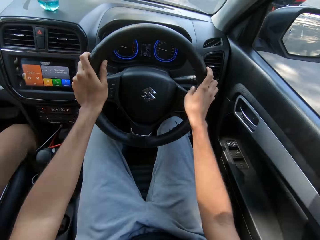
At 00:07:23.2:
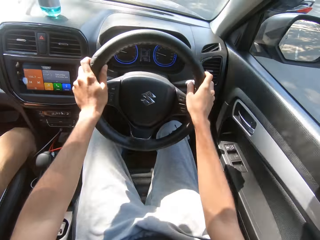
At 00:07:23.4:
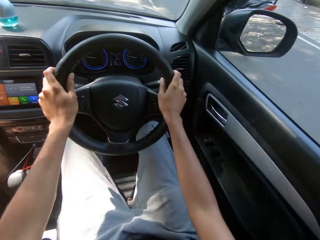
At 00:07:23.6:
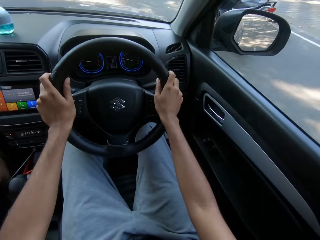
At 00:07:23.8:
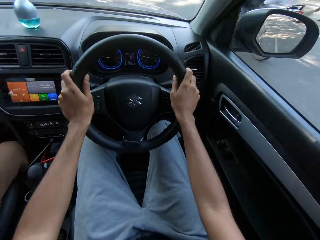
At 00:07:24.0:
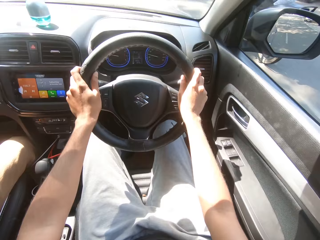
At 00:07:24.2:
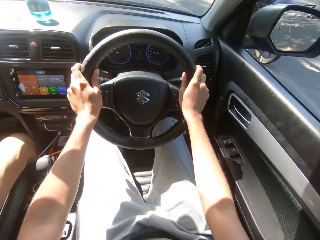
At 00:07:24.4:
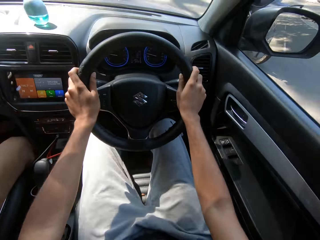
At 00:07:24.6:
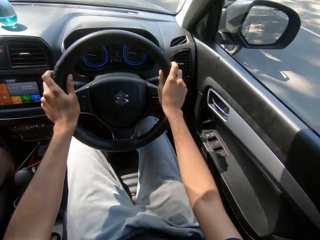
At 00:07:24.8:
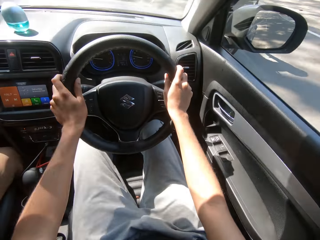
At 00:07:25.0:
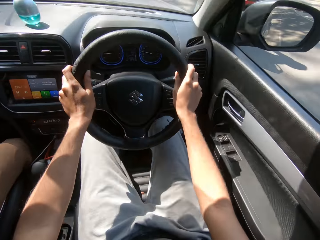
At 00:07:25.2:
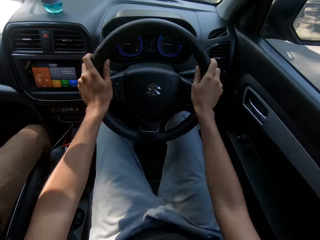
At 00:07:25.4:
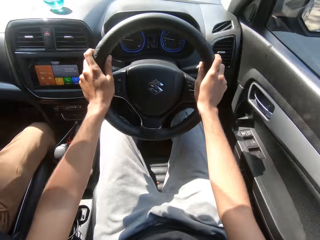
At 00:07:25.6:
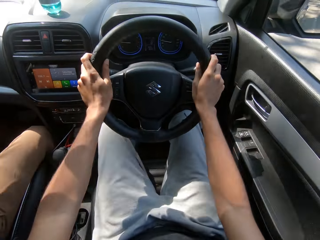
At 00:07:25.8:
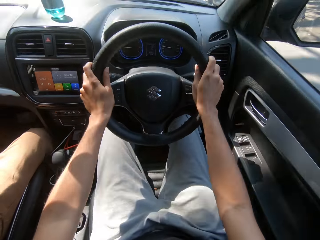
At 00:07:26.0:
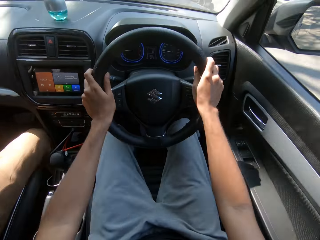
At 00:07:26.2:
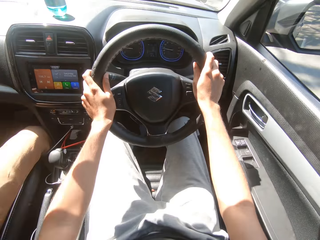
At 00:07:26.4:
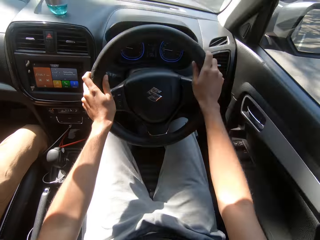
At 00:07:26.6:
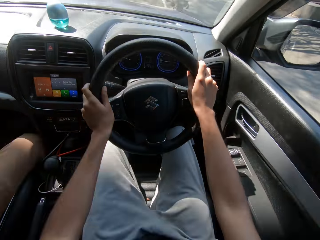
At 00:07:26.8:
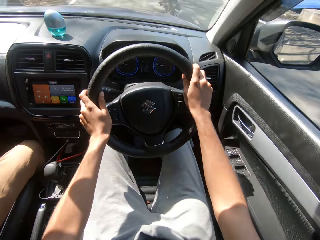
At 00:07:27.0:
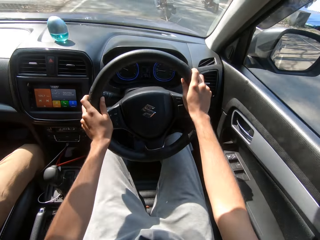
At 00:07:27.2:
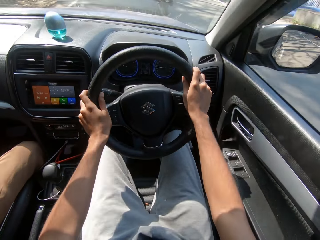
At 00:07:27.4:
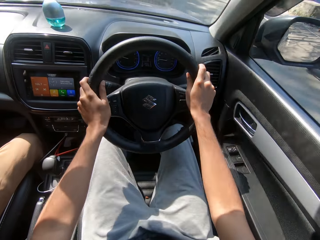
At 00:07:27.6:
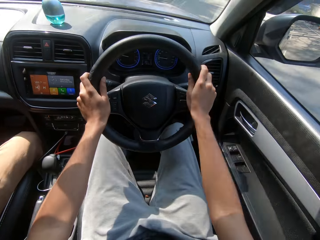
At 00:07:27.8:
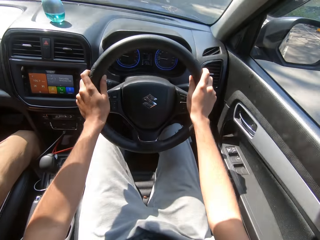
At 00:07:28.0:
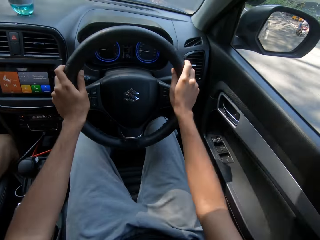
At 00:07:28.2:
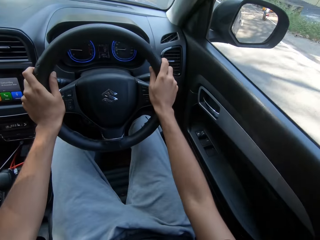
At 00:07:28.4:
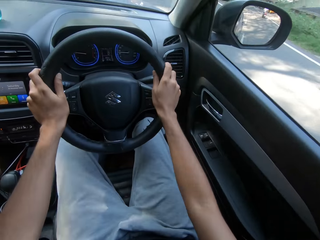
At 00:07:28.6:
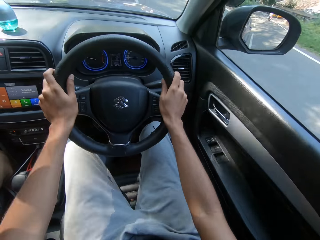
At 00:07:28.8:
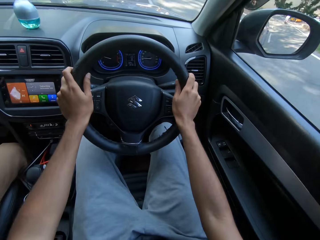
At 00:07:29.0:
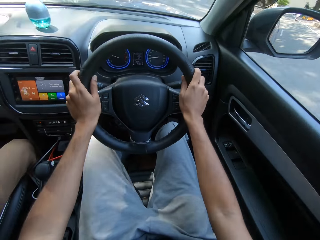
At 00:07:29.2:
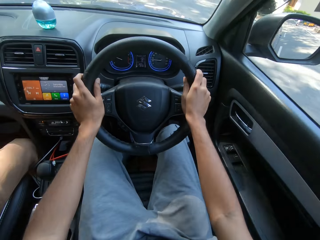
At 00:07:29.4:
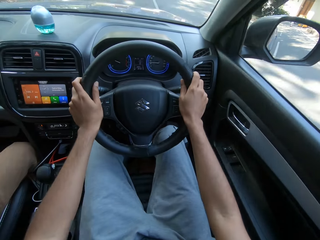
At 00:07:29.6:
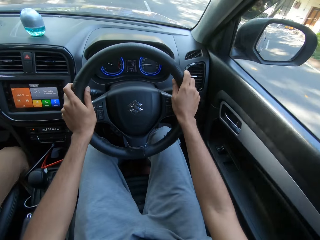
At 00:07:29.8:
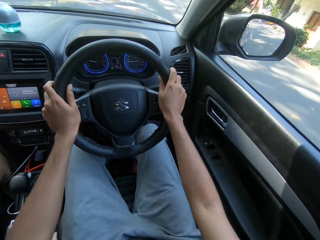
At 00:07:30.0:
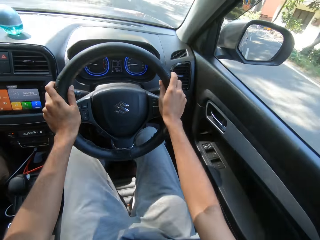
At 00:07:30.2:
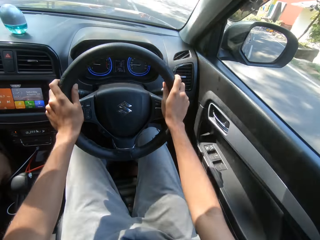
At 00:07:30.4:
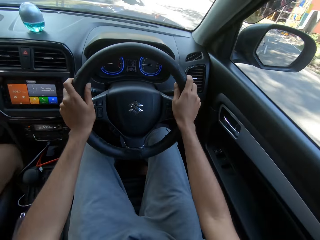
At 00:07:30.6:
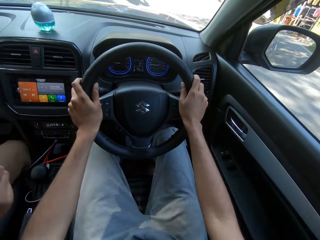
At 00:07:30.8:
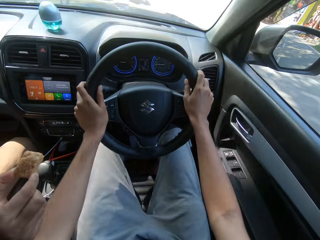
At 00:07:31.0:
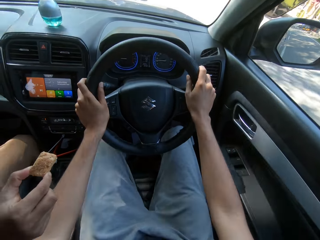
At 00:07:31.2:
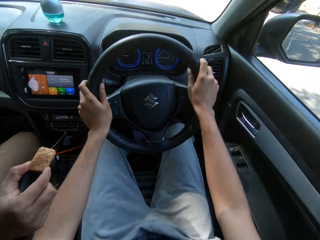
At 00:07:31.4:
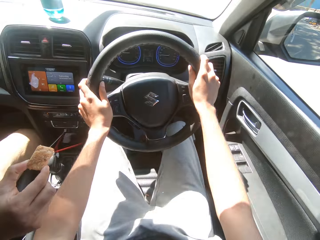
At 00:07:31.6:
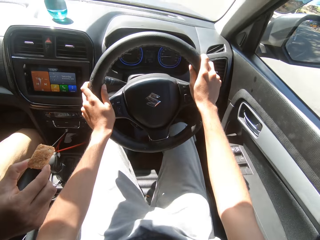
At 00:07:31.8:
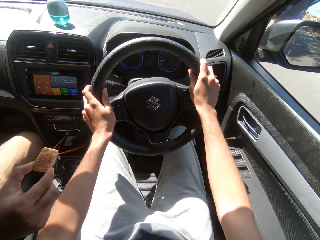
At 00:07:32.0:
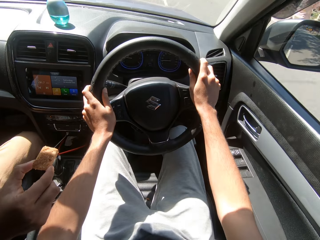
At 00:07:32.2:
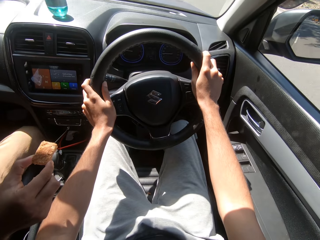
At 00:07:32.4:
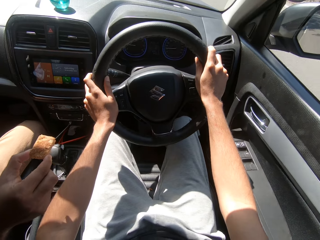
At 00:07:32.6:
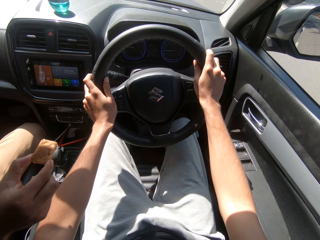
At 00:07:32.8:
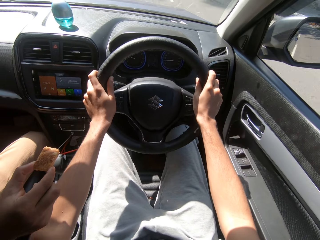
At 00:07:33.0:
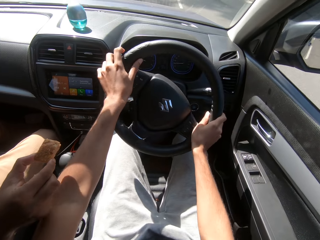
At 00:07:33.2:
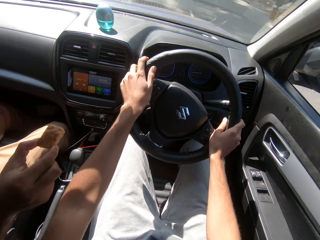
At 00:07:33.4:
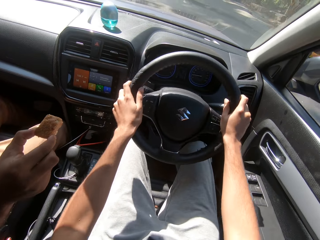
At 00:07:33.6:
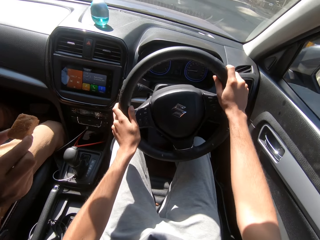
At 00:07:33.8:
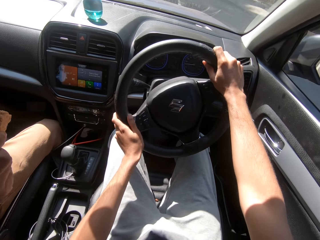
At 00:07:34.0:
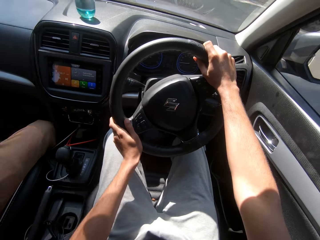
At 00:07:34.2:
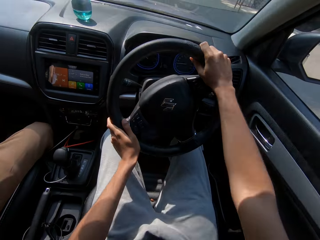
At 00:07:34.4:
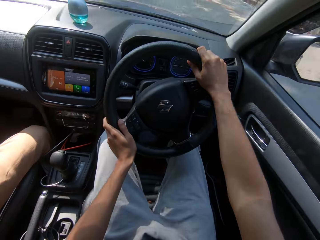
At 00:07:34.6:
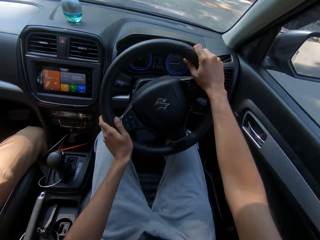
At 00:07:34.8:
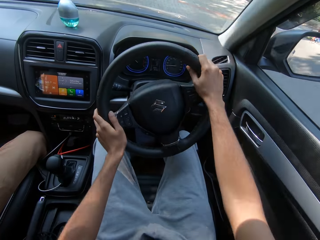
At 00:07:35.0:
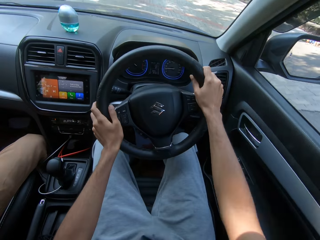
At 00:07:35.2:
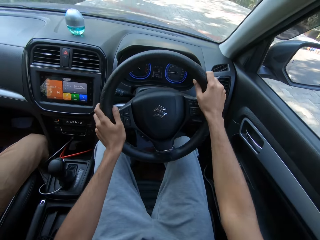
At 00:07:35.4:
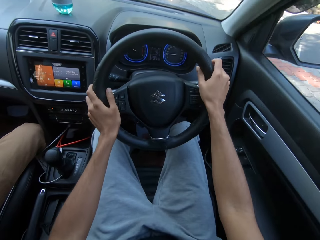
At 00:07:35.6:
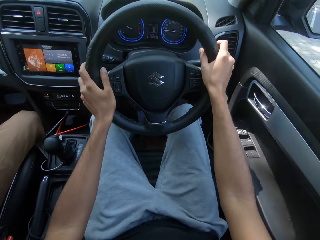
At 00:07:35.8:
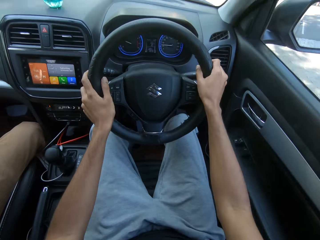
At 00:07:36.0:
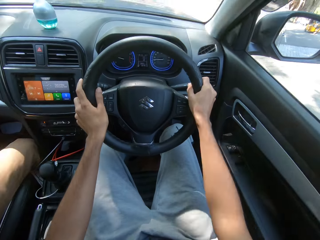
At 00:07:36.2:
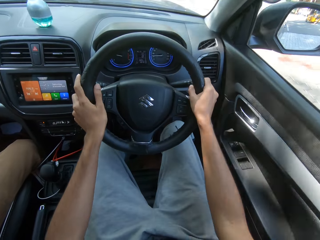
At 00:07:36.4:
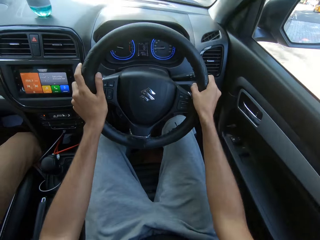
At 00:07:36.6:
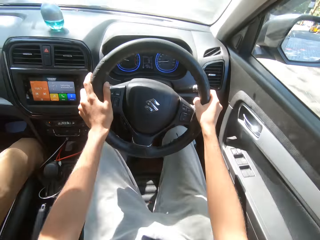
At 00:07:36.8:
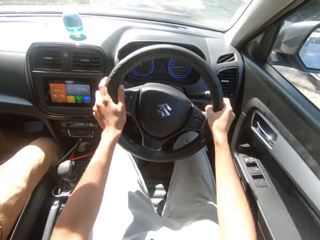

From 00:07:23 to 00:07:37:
A man holds a cake in his right hand. The camera wearer turns the steering of the car with his hands.

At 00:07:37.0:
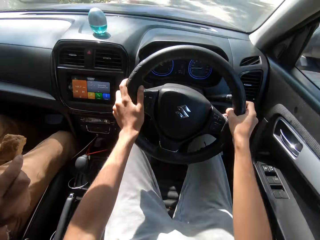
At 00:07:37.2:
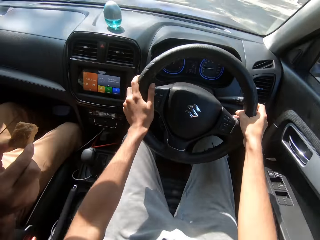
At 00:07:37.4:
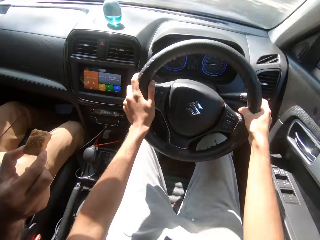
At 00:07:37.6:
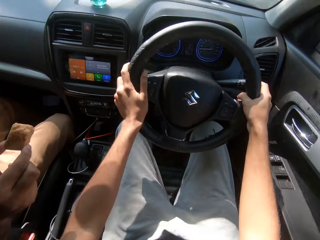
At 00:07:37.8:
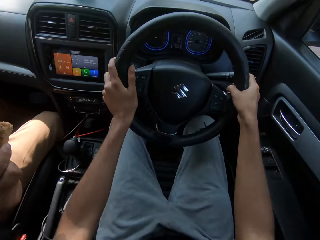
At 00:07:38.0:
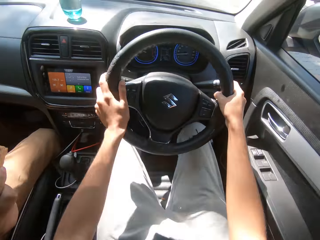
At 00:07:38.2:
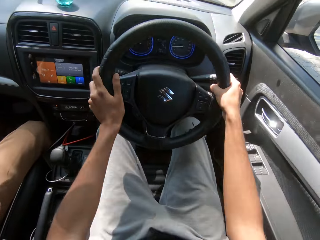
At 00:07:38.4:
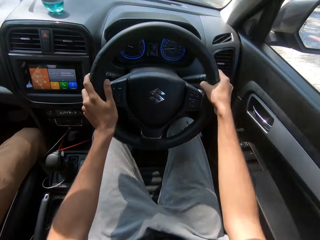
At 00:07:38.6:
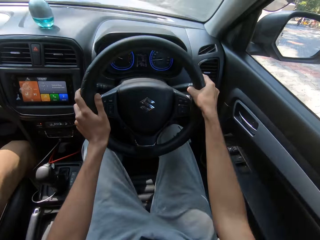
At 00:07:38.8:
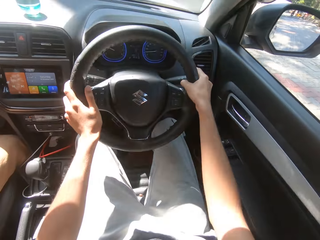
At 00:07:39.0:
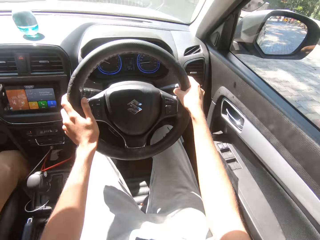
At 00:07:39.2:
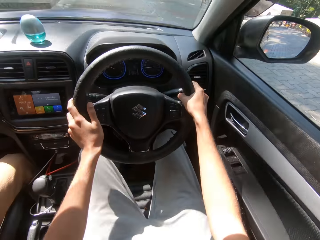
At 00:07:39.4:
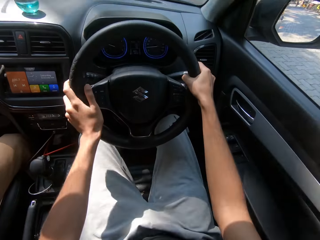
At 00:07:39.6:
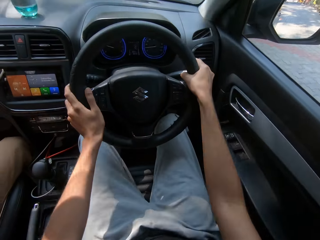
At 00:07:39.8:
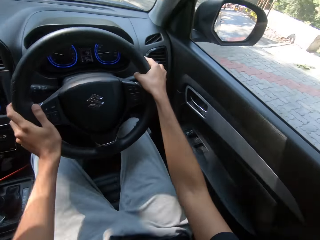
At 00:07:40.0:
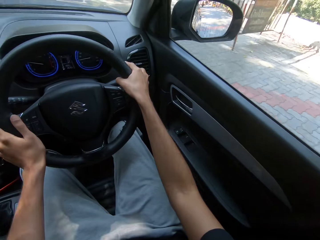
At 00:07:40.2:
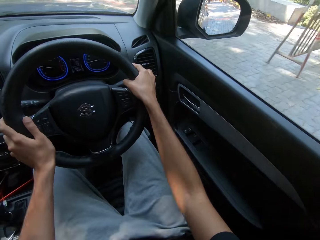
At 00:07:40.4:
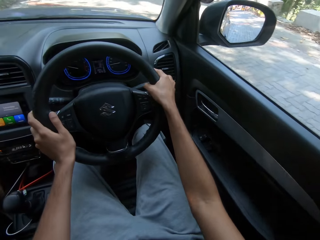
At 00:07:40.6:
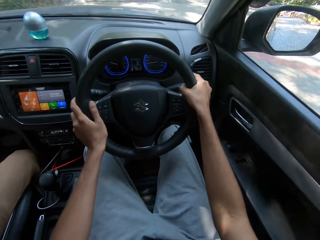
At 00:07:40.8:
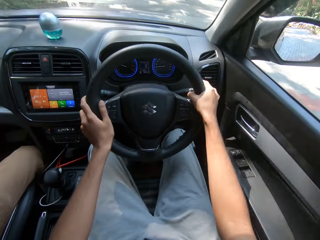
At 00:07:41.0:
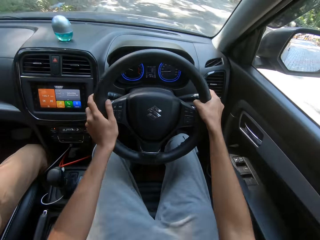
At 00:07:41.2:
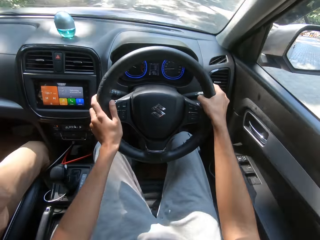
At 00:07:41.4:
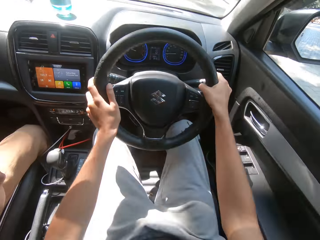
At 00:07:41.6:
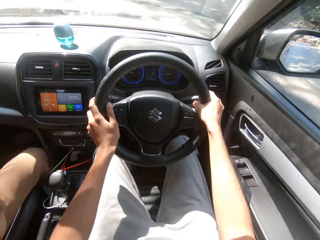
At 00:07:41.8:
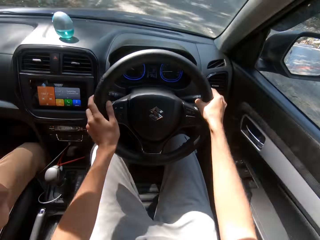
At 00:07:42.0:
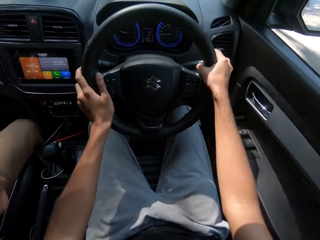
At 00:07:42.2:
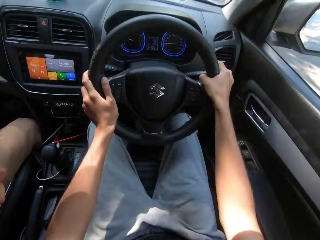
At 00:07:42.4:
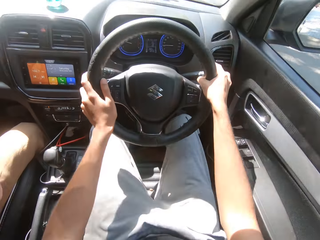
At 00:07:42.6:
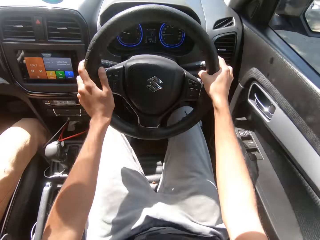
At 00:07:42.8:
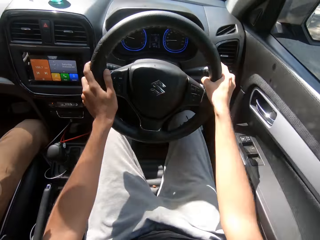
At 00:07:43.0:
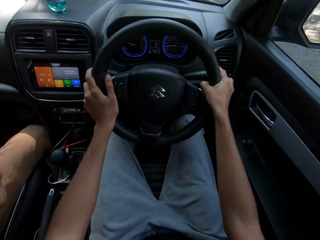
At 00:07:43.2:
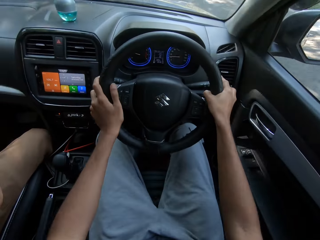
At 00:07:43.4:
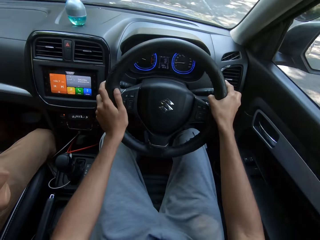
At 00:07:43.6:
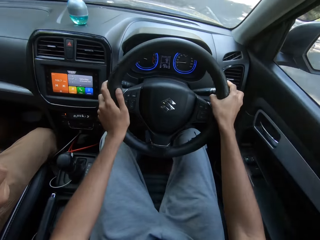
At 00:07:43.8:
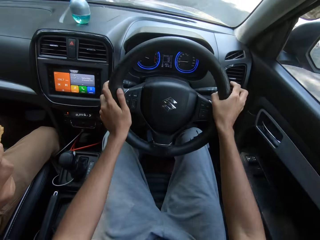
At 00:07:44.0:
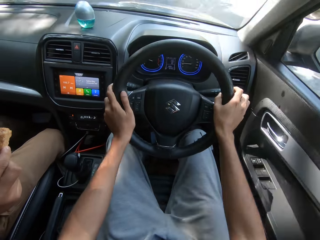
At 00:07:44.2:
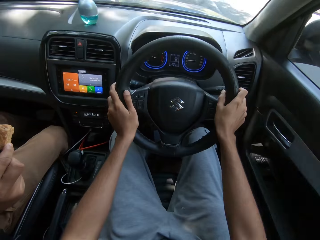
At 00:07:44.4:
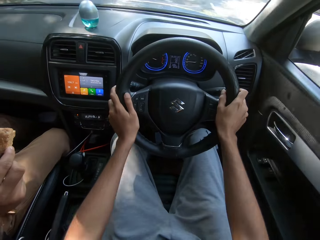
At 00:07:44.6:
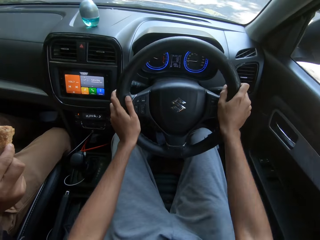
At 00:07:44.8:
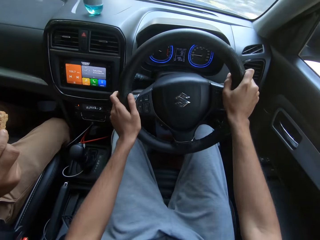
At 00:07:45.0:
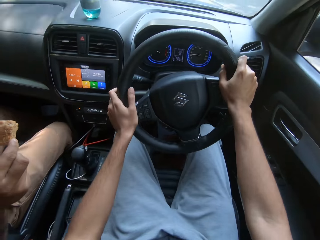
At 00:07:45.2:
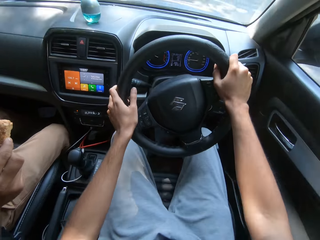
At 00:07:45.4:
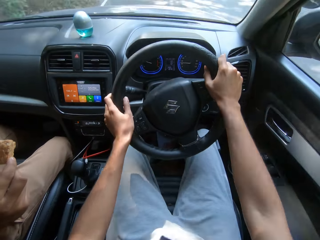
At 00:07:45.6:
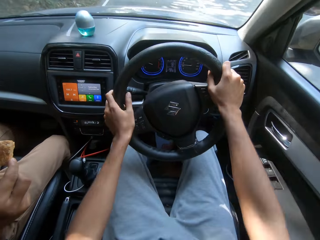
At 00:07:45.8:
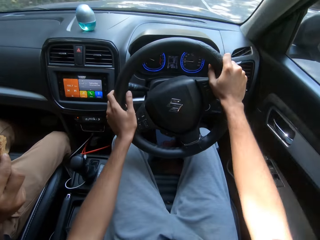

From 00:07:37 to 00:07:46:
The camera wearer speaks with a man. They turn the car steering.
